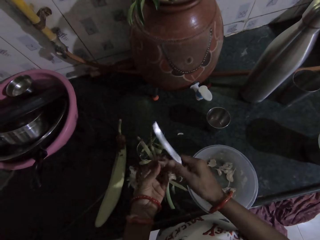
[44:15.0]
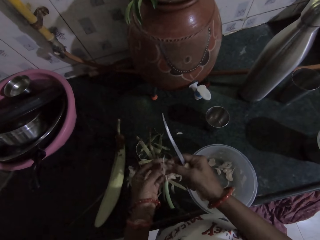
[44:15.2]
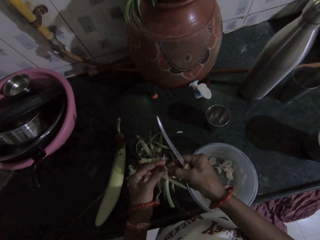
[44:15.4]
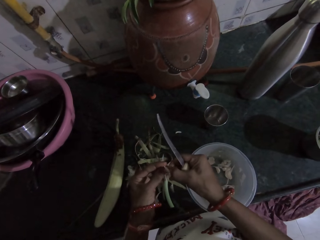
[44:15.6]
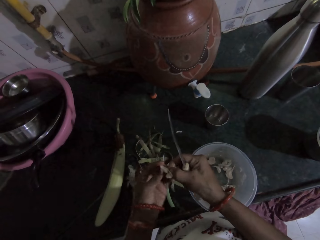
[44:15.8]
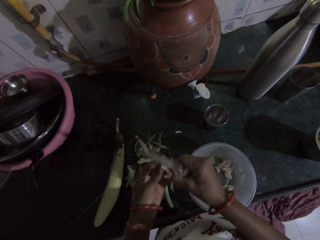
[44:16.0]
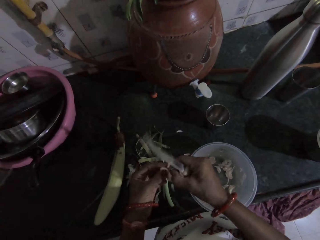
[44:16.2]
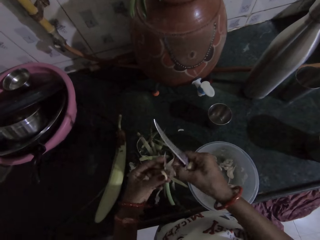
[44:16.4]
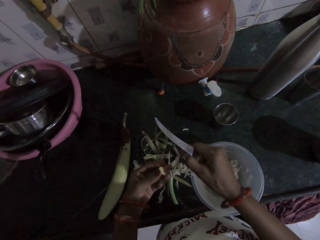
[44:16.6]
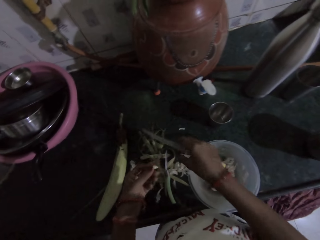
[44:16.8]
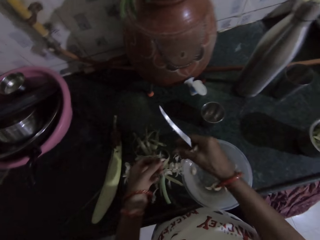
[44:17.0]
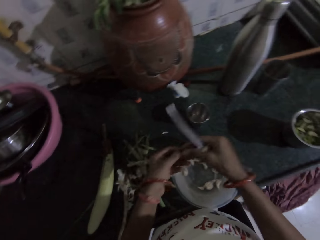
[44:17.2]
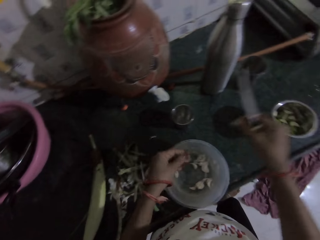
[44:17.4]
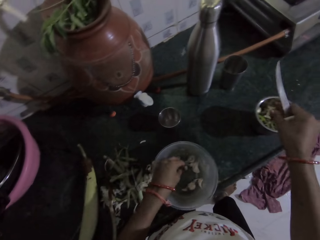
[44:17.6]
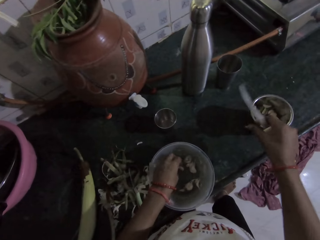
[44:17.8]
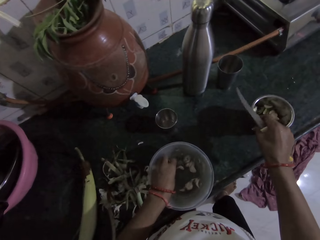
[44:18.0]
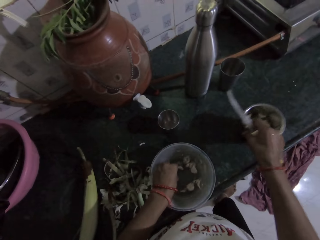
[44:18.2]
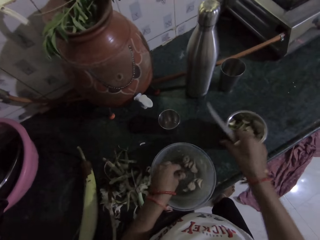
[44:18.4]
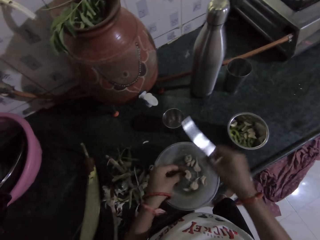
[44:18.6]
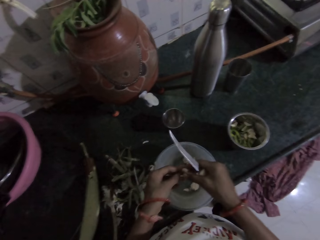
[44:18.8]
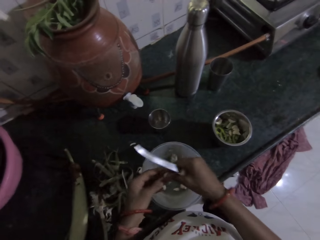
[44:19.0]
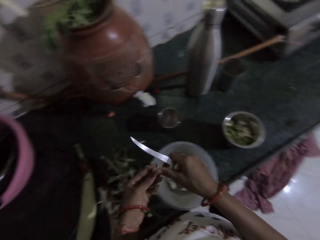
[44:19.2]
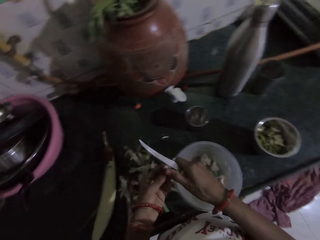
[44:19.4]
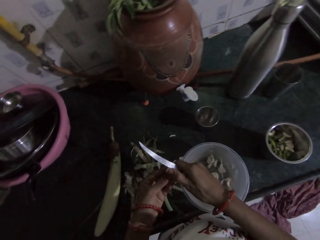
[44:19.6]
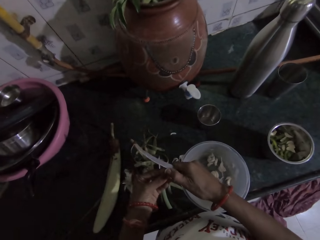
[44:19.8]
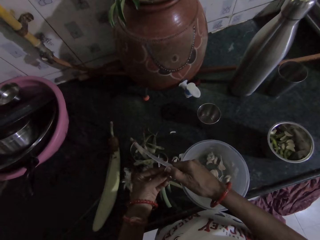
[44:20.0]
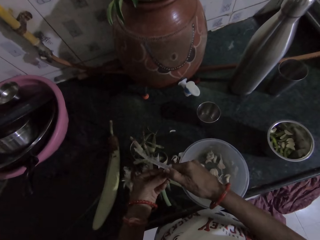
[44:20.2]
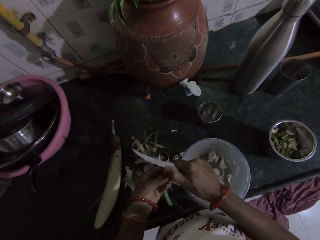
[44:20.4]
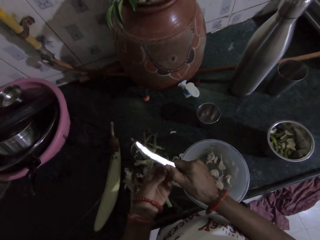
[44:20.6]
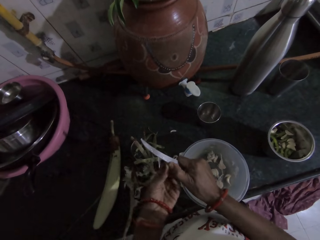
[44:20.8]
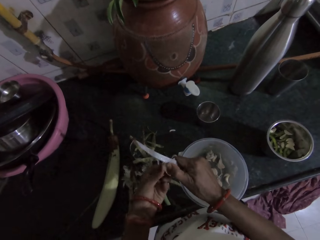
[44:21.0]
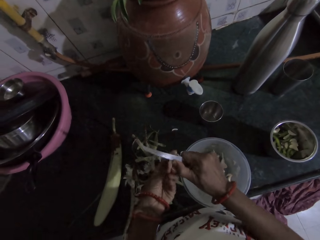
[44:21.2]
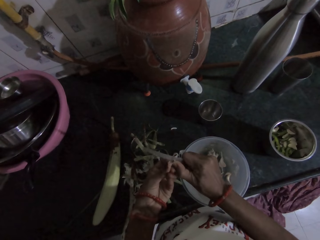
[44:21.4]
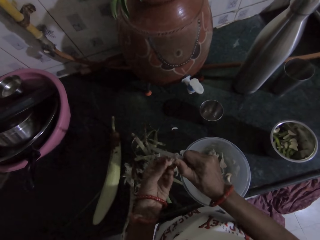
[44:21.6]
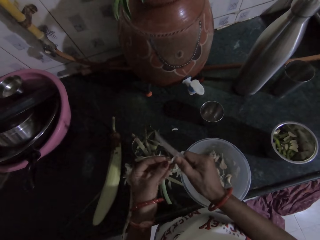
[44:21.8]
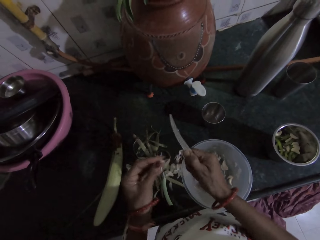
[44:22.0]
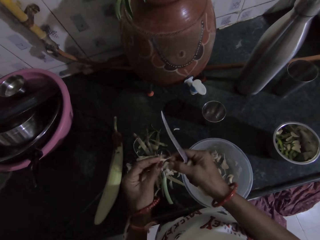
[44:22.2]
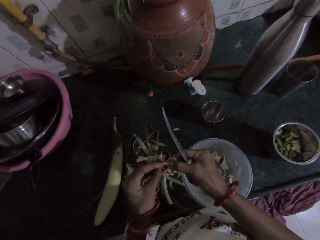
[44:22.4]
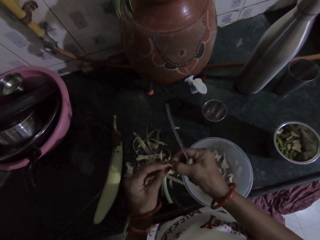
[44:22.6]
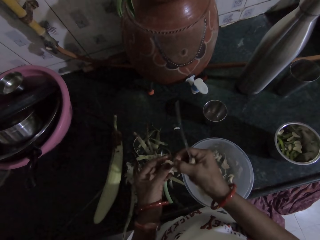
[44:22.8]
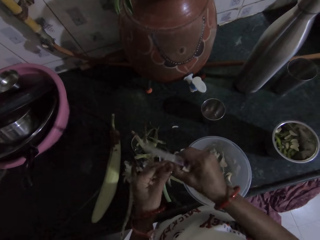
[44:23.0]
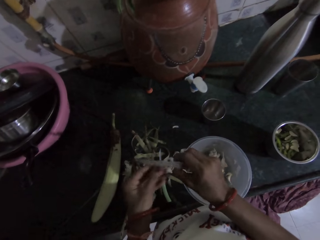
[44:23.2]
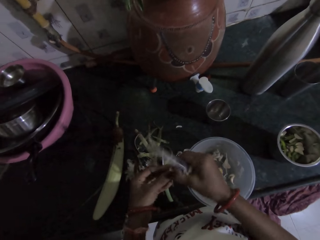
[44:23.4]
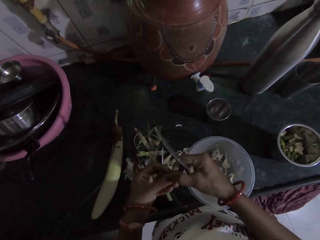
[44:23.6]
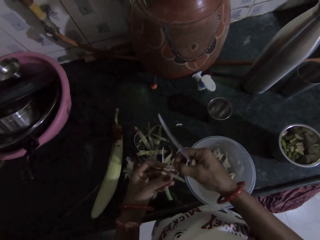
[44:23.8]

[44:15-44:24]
The camera wearer peels the garlic back from the garlic in her left hand with her right hand. She drops the garlic back on the kitchen counter with her right hand. She passes the garlic from her left hand to her right hand. She drops the garlic in the small bowl with her right hand. She picks a garlic from the bowl with her left hand. She moves the small bowl on the kitchen counter with her right hand. She holds the garlic with both hands. She peels the garlic back from the garlic in her left hand with the knife in her right hand. She peels the garlic back from the garlic in her left hand with her right hand.

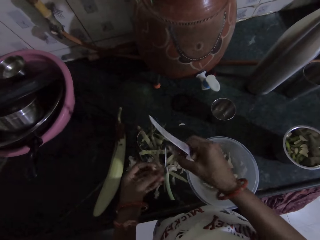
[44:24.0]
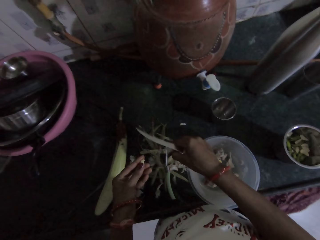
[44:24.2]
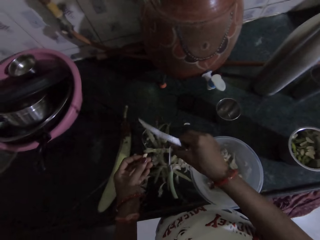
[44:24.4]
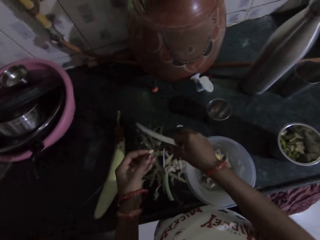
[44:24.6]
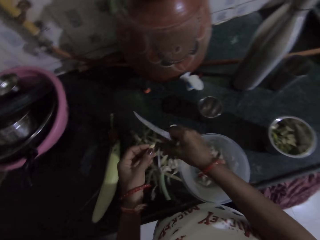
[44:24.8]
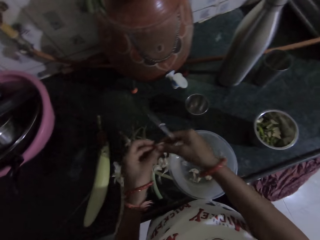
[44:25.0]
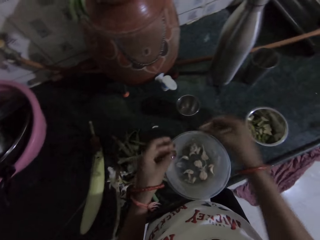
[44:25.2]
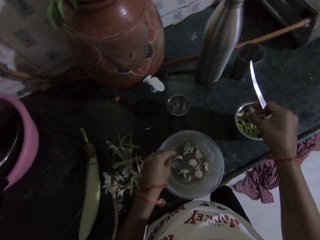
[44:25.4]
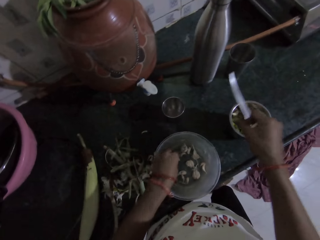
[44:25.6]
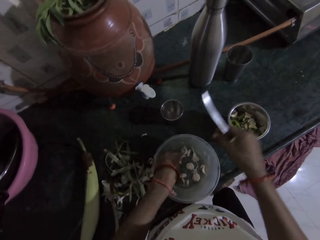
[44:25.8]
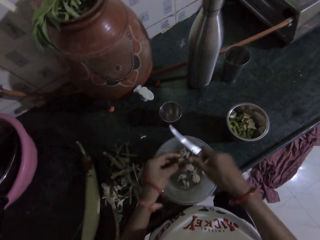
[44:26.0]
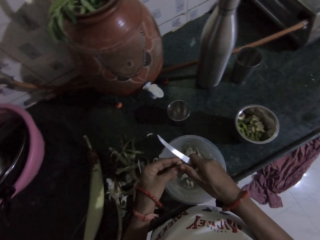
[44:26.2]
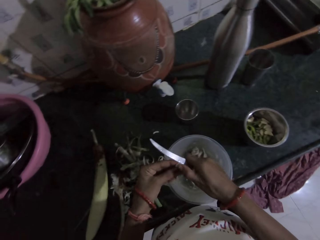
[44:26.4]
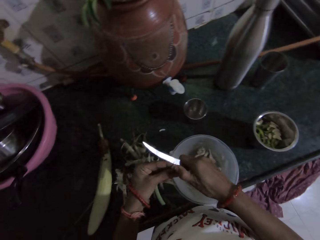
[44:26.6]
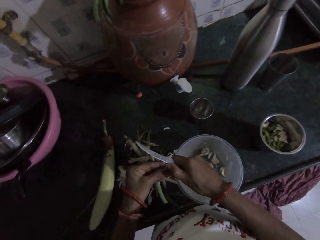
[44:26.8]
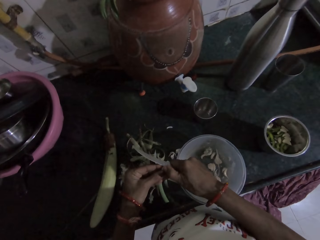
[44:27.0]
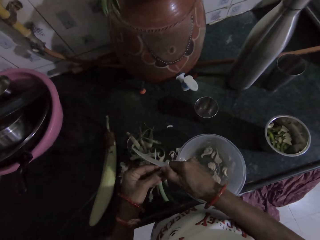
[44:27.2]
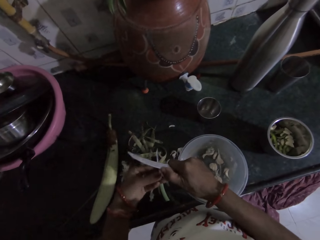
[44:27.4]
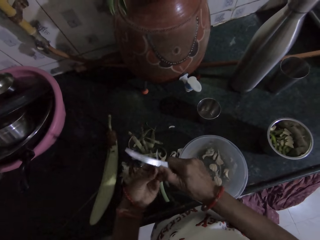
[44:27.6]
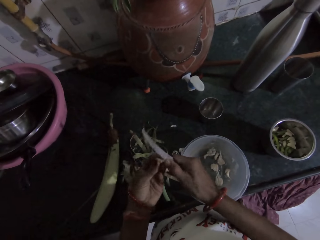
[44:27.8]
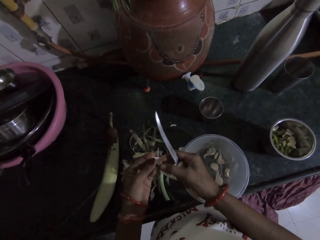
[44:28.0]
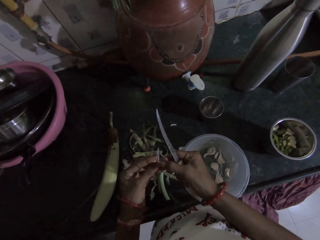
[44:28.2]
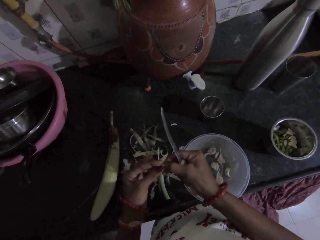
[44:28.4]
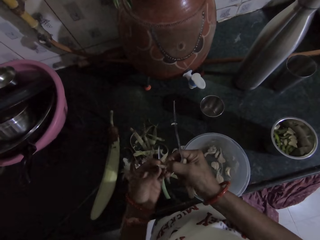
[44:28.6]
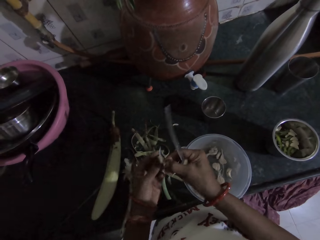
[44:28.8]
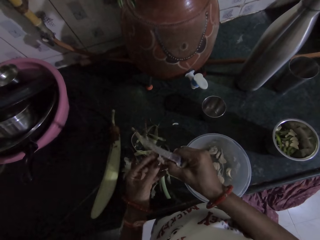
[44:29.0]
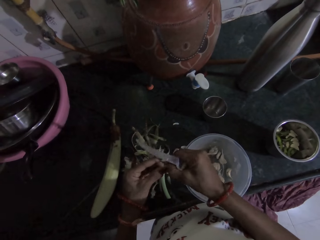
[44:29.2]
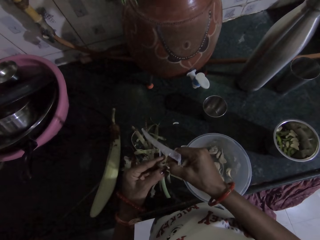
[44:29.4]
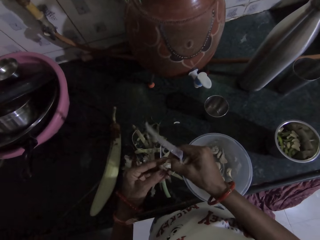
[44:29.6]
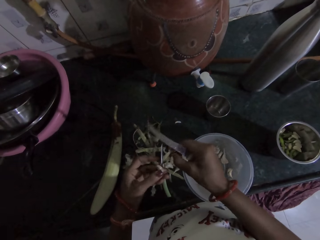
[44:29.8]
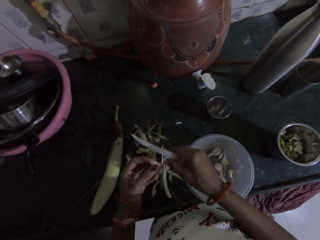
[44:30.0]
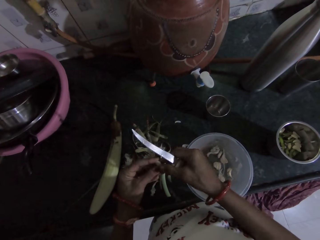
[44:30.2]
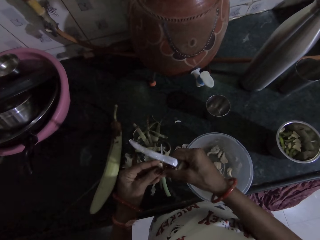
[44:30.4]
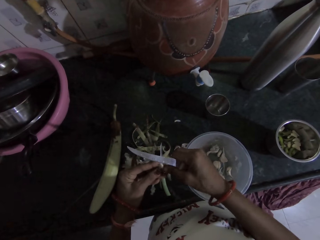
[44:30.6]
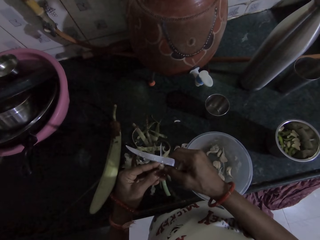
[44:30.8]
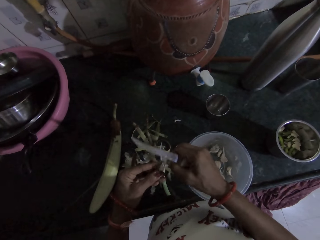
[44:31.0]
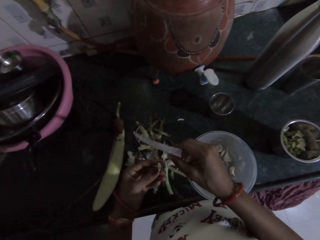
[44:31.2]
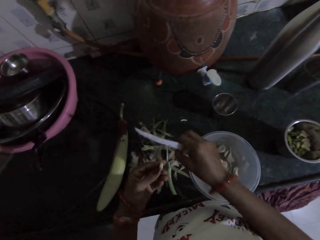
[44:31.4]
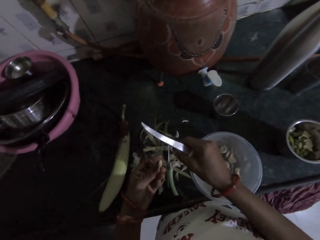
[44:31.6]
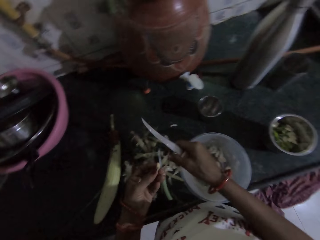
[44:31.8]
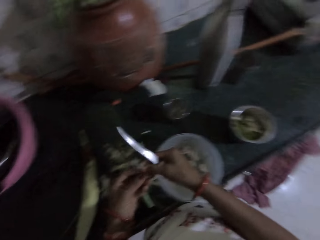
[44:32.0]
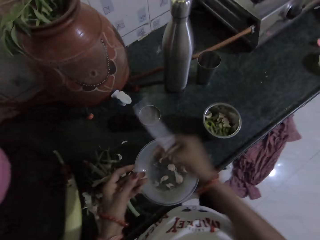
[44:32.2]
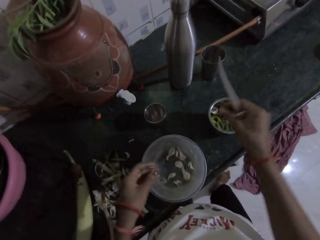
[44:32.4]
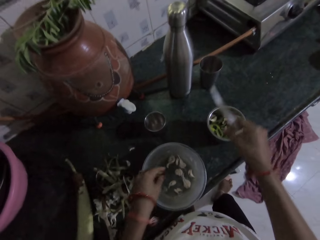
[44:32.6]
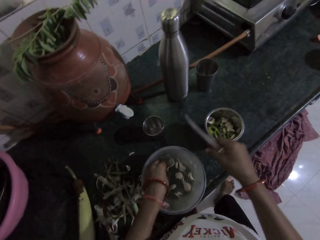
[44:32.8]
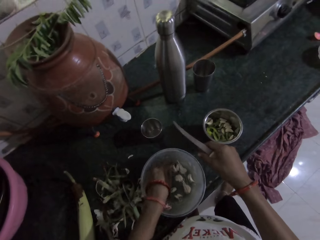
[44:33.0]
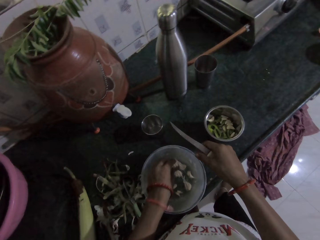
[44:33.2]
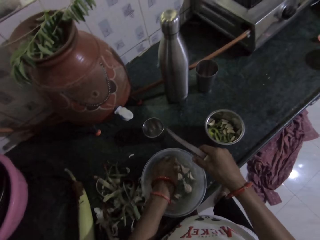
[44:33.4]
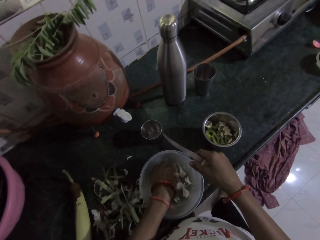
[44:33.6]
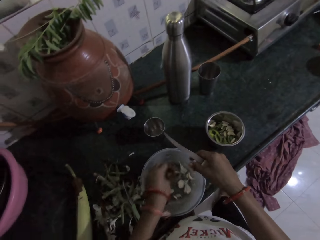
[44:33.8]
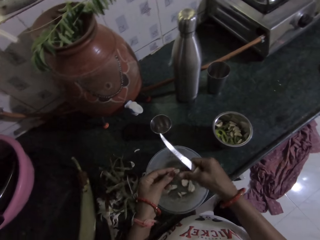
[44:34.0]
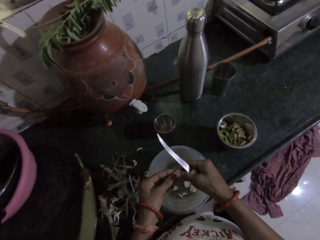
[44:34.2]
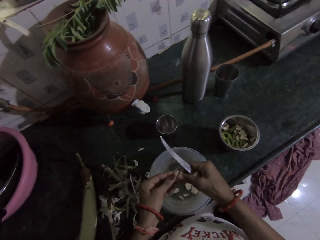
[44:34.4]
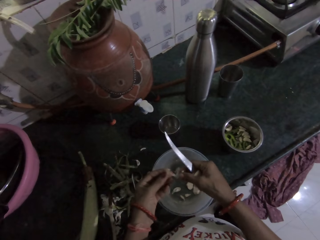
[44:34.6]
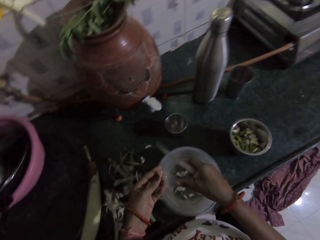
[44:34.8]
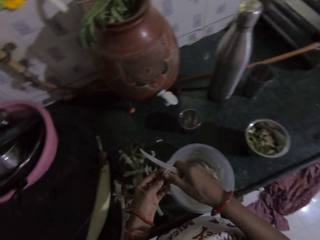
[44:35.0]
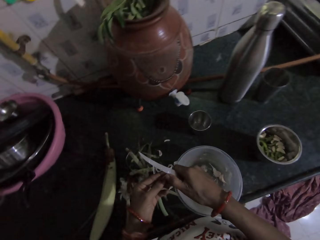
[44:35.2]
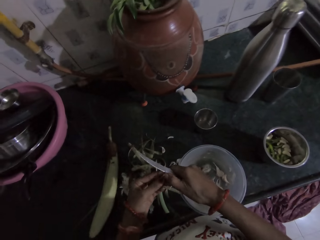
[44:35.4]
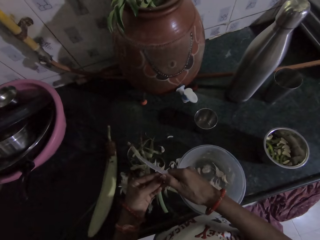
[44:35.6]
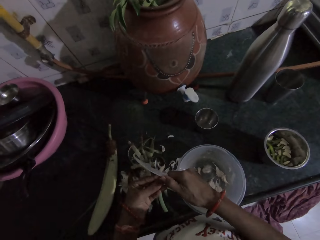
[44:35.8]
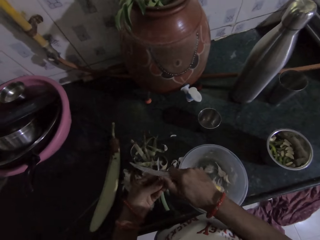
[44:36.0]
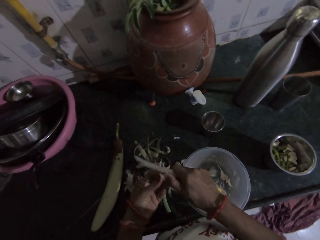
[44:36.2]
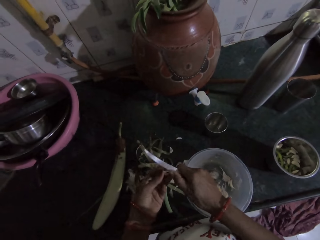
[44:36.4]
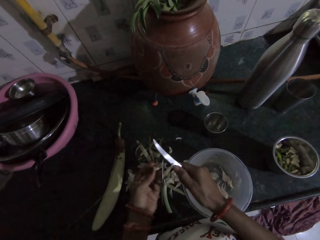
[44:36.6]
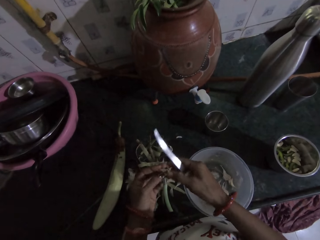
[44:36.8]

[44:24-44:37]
The camera wearer drops the garlic back on the kitchen counter with her right hand. She passes the garlic from her left hand to her right hand. She drops the garlic in the small bowl with her right hand. She picks a garlic from the bowl with her left hand. She peels the garlic back from the garlic in her left hand with the knife in her right hand. She peels the garlic back from the garlic in her left hand with her right hand. She drops the garlic back on the kitchen counter with her right hand. She peels the garlic back from the garlic in her left hand with her right hand. She drops the garlic back on the kitchen counter with her right hand. She passes the garlic from her left hand to her right hand. She drops the garlic in the small bowl with her right hand. She interacts with a man. She picks a garlic from the bowl with her left hand. She breaks the garlic with both hands. She drops the garlic in the bowl with her right hand. She peels the garlic back from the garlic in her left hand with the knife in her right hand.
